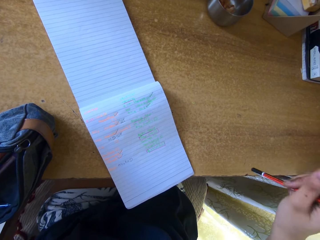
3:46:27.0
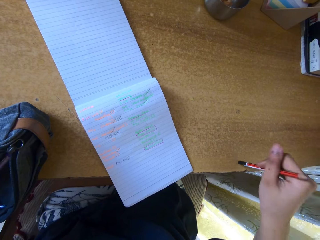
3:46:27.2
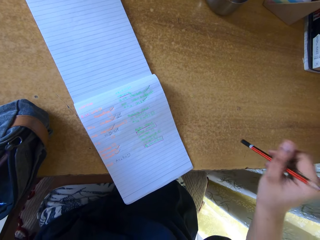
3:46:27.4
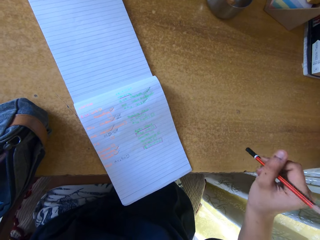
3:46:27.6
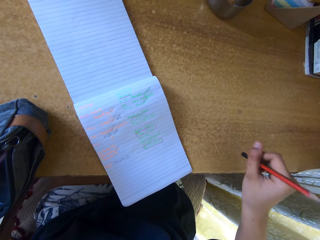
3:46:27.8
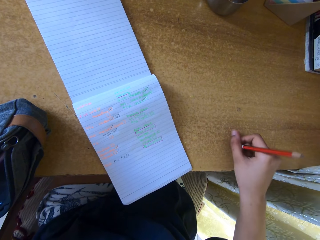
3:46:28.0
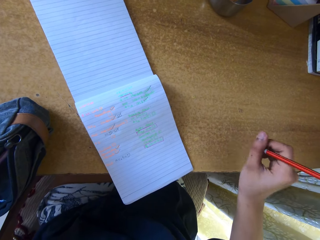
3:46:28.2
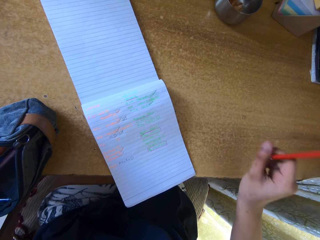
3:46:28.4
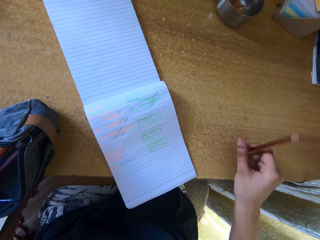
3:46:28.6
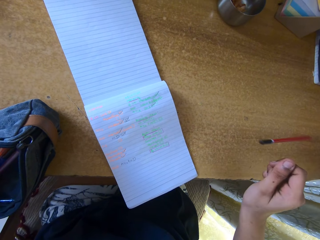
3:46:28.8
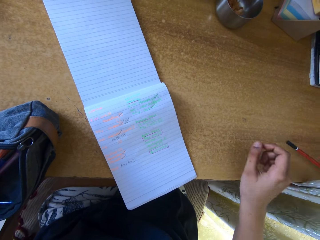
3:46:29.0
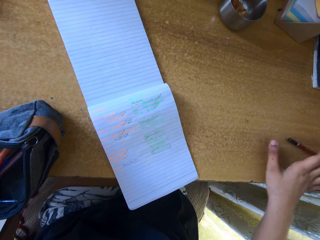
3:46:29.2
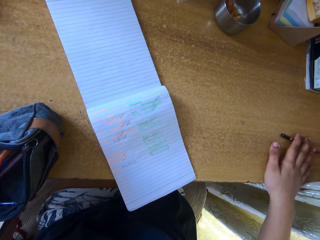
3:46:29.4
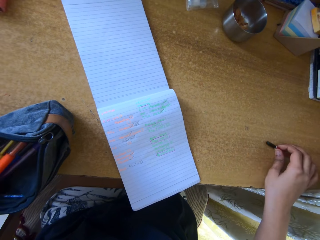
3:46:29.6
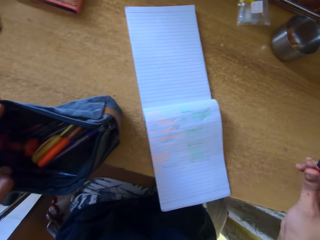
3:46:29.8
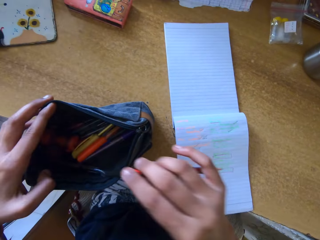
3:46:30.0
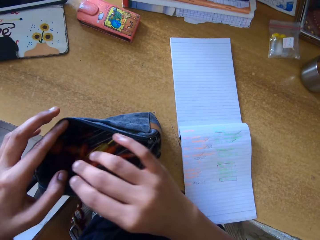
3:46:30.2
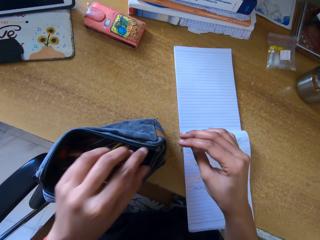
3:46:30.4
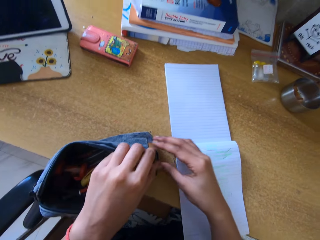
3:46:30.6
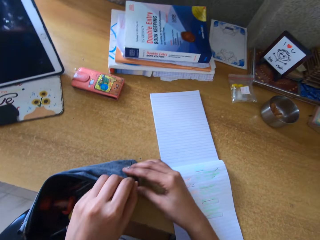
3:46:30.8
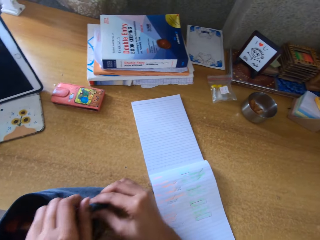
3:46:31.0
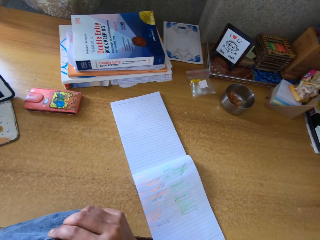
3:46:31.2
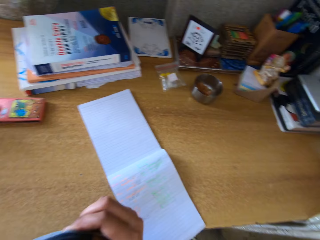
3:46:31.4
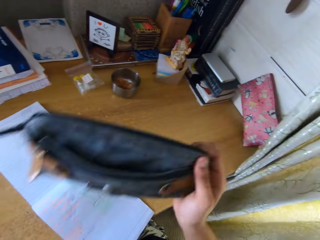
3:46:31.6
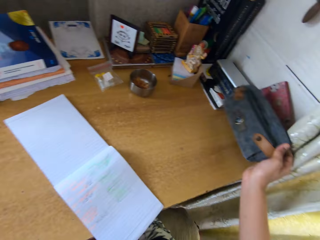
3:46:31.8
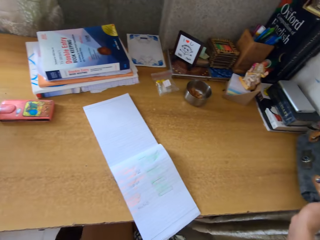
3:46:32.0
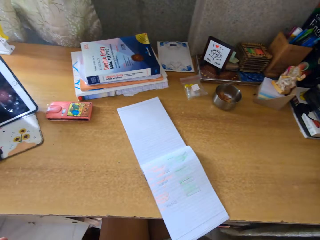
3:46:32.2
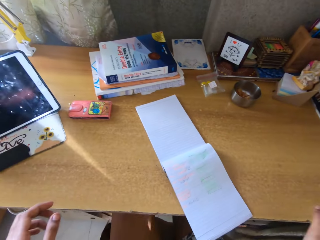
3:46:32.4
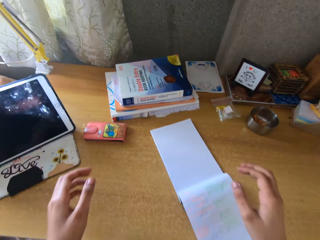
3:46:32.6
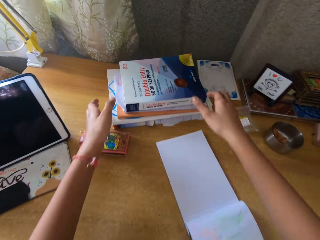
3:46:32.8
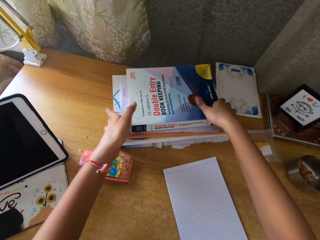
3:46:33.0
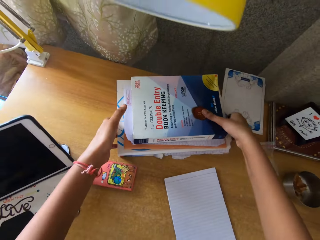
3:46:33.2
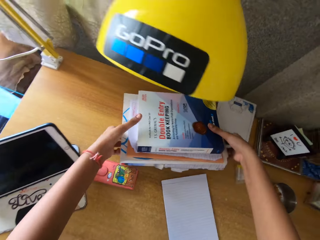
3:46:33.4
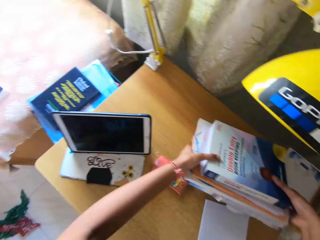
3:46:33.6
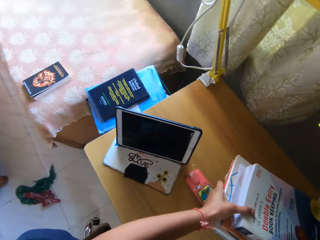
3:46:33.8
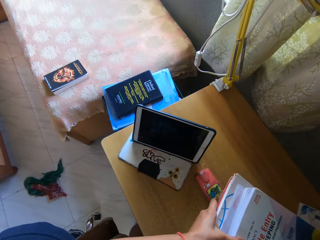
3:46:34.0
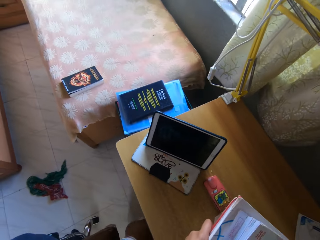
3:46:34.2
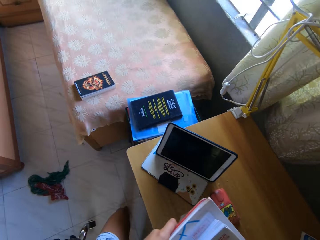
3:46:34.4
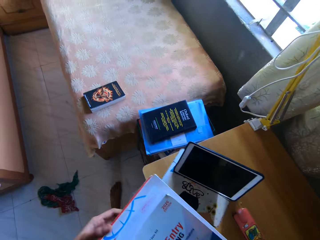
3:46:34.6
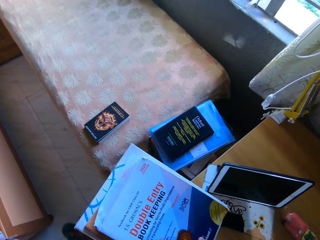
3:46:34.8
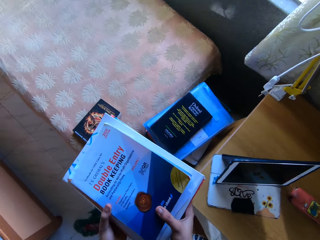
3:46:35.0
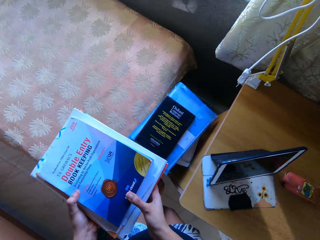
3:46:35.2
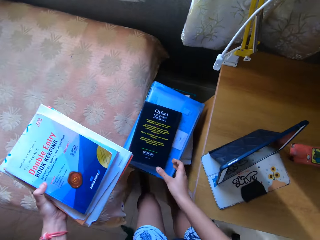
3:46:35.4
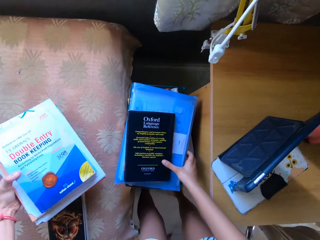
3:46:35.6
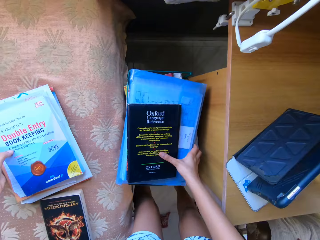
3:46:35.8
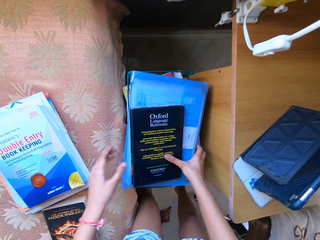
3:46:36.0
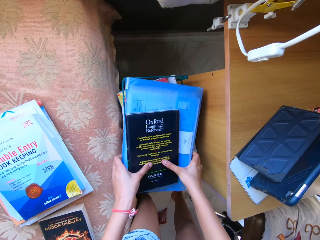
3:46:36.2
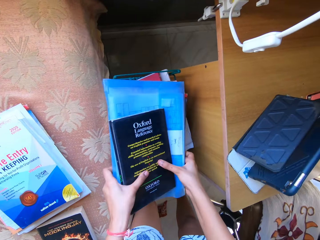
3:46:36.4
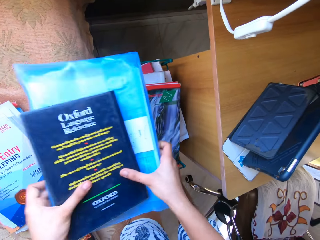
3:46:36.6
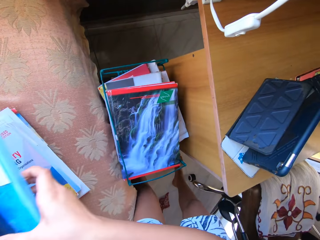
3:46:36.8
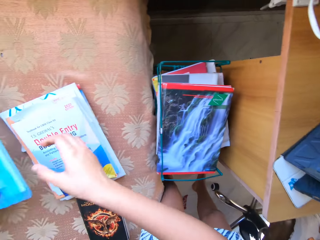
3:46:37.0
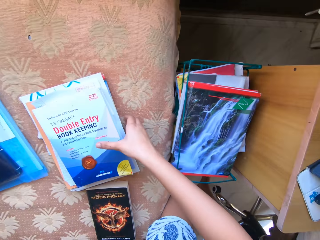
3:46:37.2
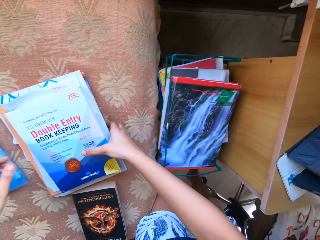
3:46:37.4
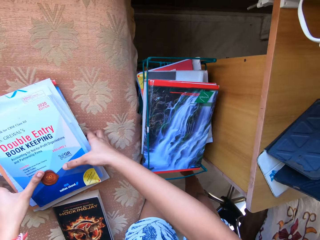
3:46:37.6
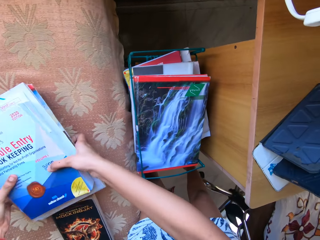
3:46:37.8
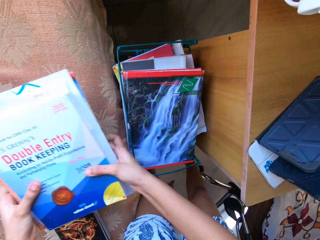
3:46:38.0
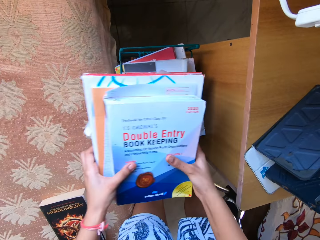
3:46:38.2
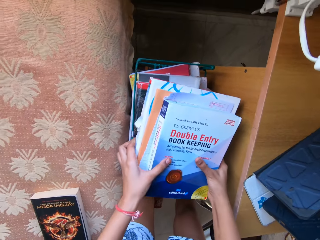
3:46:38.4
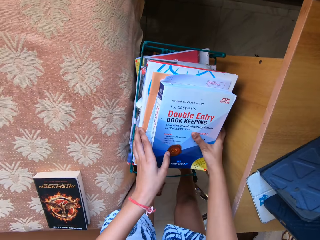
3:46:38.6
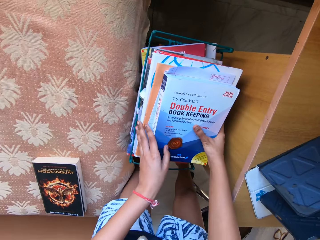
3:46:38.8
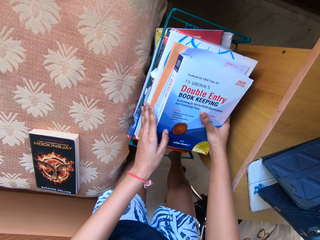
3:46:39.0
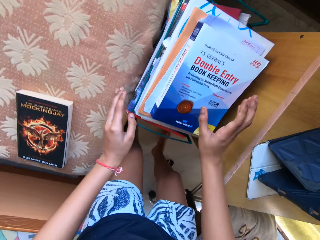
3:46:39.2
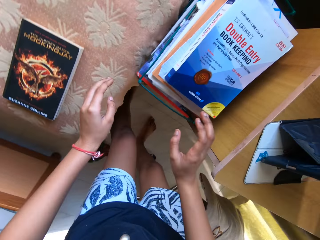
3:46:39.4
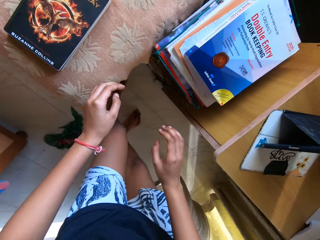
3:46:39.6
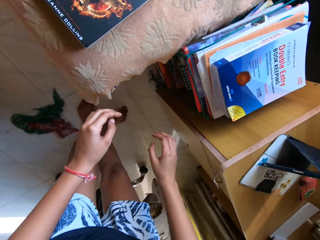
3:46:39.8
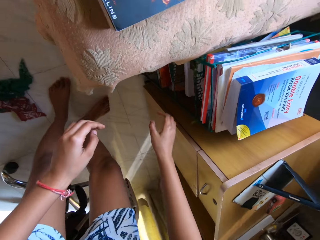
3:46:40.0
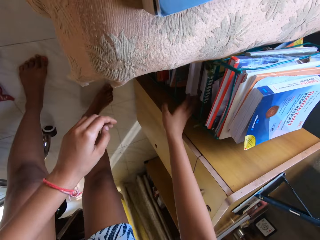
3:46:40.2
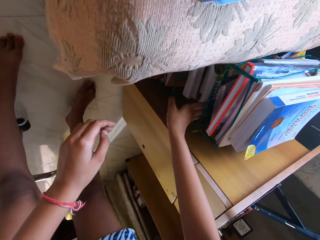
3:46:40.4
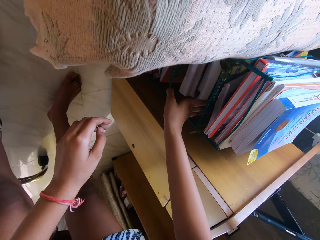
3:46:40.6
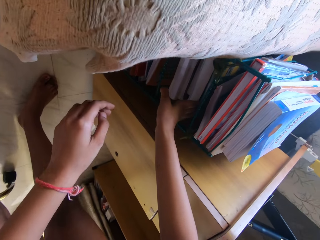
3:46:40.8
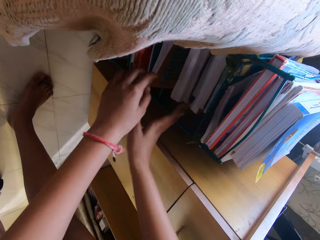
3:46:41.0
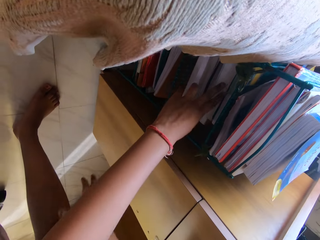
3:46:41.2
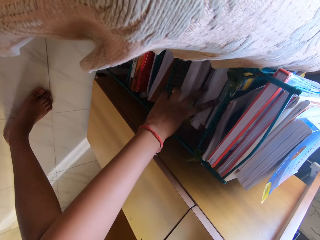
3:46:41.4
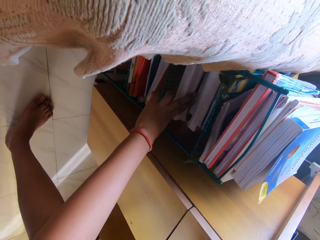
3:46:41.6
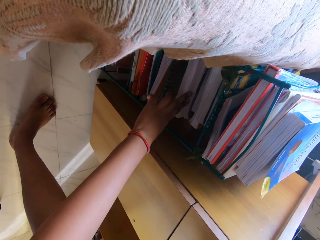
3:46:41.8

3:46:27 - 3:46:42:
The camera wearer drops the pencil on the table with the right hand. They pick the pencil on the table with the right hand. They place the pencil in the bag with the right hand. They zip up the bag with the left hand. They place the pencil bag on the table. They pick the books on the table with both hands. They place the books in the left hand. They place the books in the left hand on the bed. They pick the books on the table with both hands. They place the books on the bed. They pick the books on the bed with both hands. They place the books in the bookshelf with both hands.

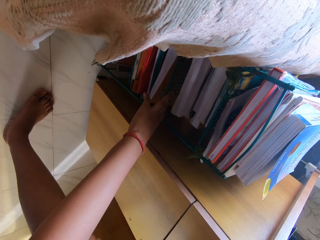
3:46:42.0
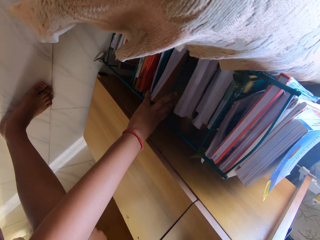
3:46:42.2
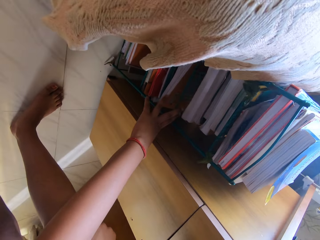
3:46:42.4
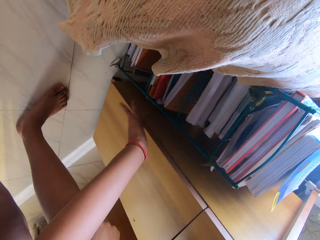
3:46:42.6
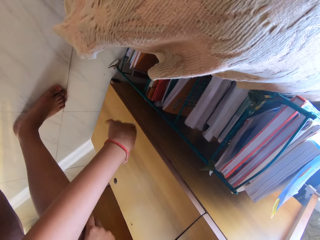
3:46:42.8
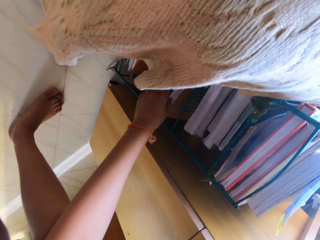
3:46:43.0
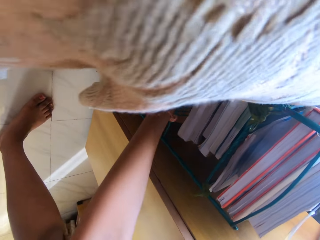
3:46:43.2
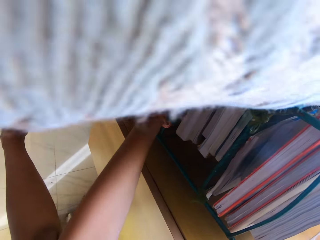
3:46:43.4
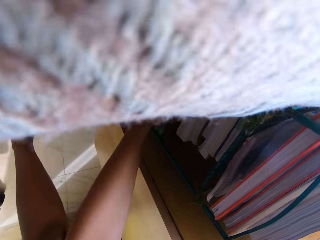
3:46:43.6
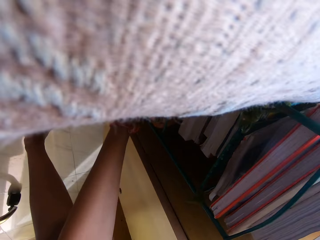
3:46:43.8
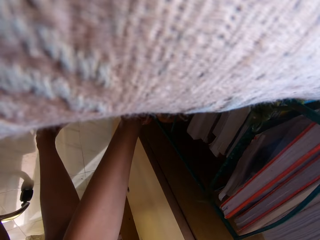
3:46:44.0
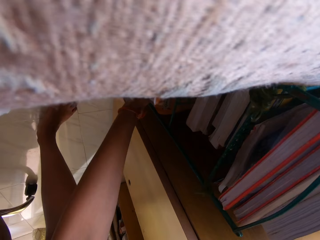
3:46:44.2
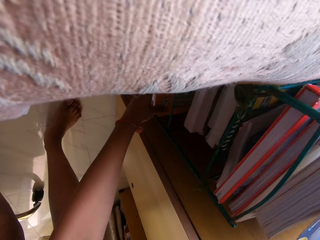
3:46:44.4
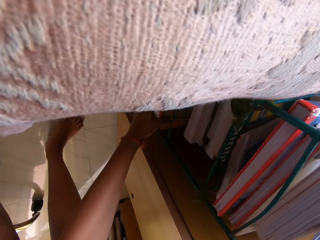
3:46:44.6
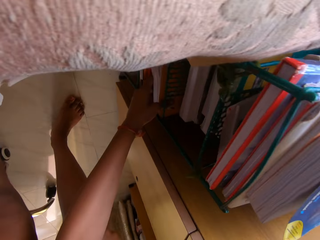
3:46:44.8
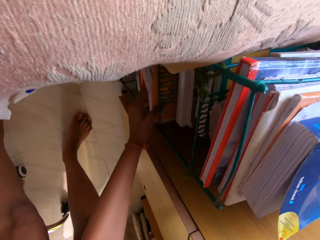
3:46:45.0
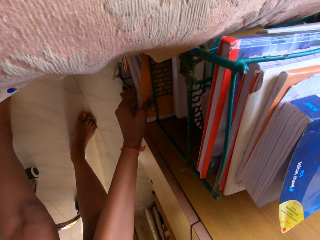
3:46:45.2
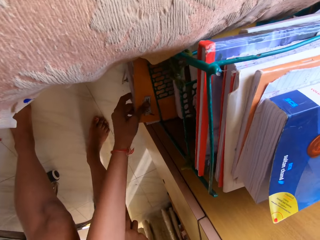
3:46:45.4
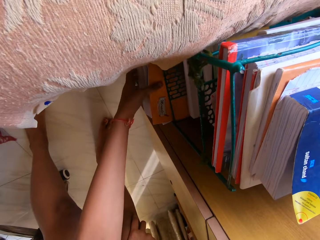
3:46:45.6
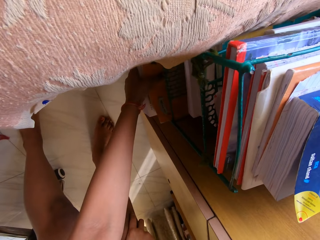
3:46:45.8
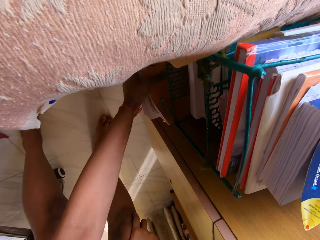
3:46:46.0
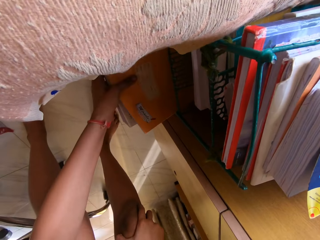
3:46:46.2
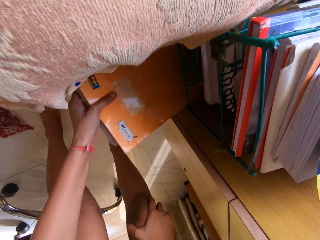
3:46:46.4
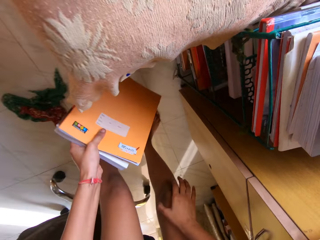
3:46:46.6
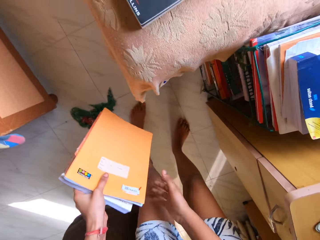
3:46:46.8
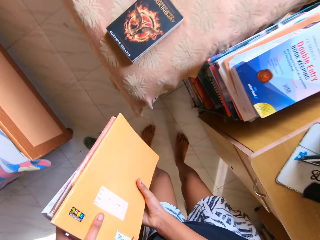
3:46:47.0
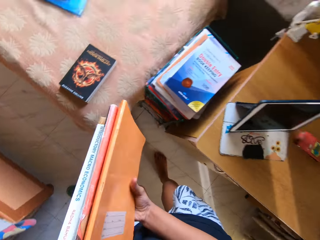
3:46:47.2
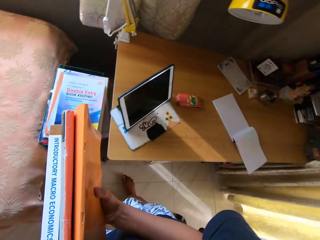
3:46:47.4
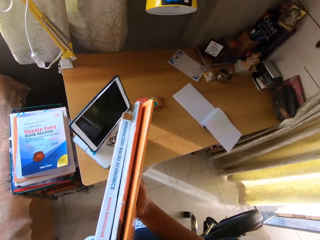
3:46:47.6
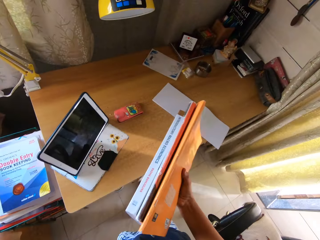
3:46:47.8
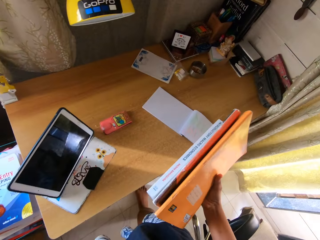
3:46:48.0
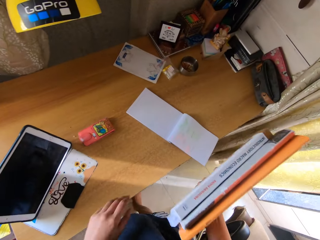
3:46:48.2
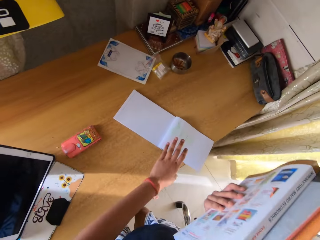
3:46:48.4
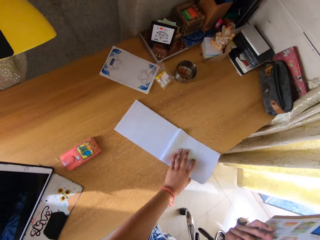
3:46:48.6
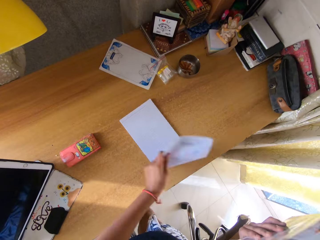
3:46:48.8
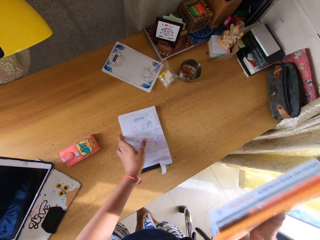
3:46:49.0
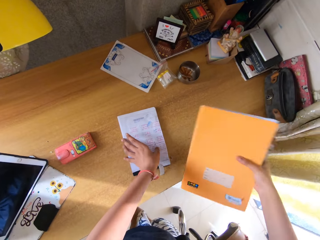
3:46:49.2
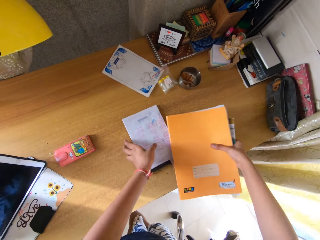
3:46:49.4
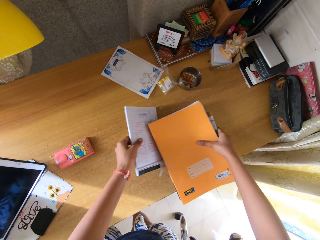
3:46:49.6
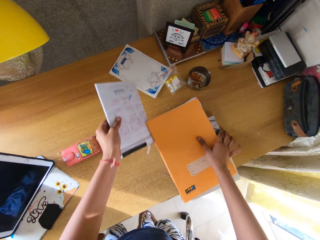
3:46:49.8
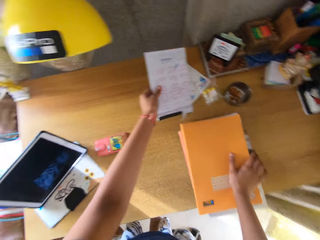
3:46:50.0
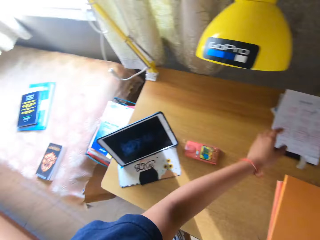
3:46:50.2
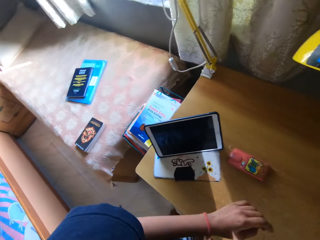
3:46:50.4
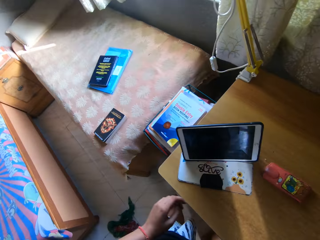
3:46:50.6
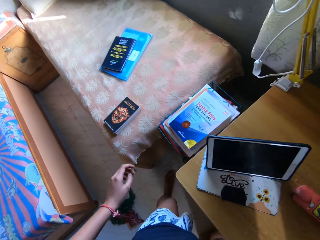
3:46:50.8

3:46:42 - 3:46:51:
The camera wearer bends down to the bookshelf. They pull books in the shelf with the left hand. They pick the books from the bookshelf. They place the books in the right hand with the left hand. They move around. They close the notebook on the table with the left hand. They pick the notebook with the left hand. They place the notebook on the table.
